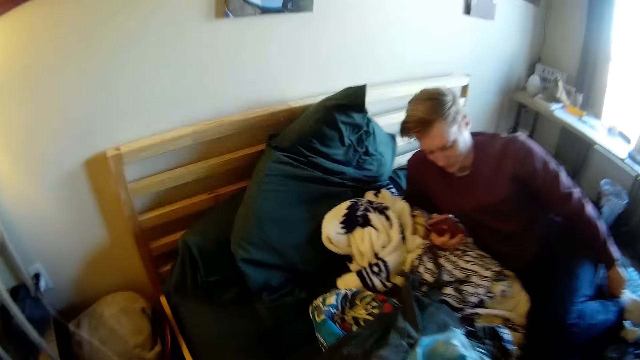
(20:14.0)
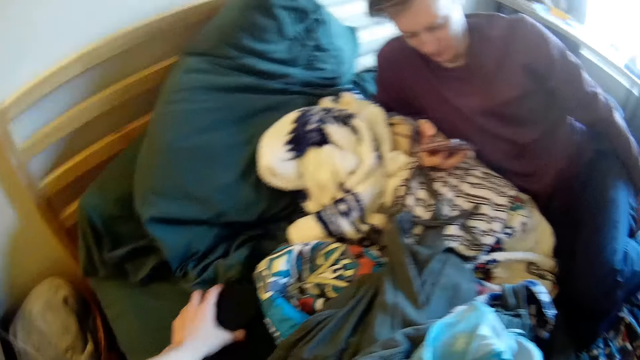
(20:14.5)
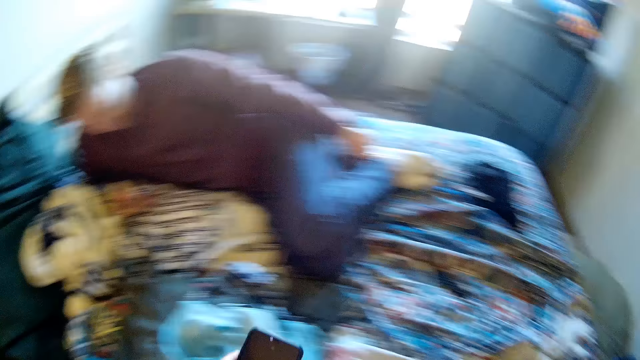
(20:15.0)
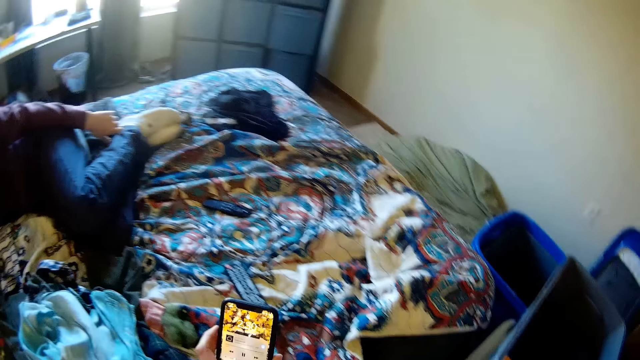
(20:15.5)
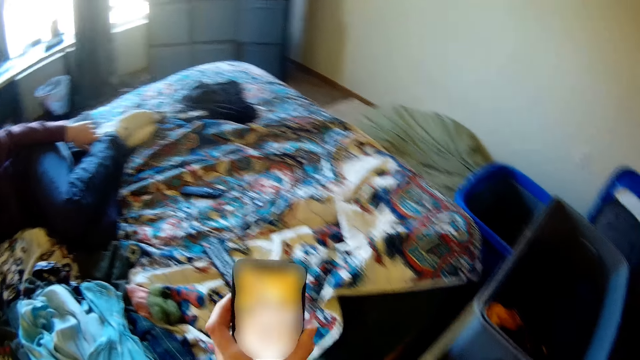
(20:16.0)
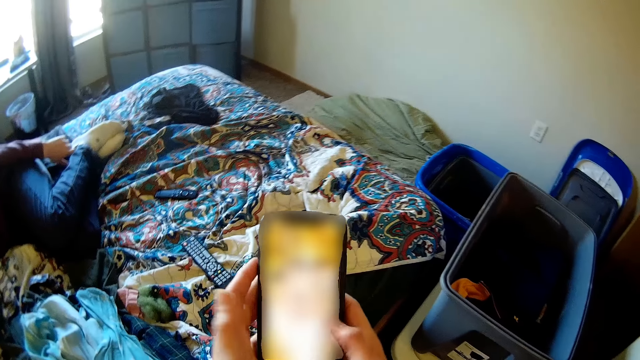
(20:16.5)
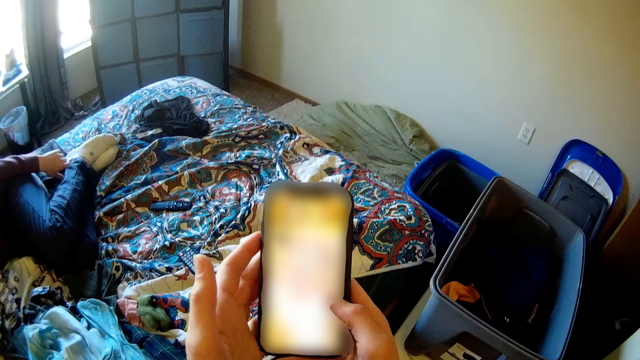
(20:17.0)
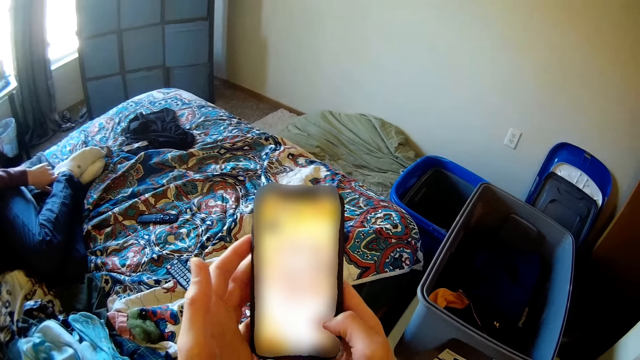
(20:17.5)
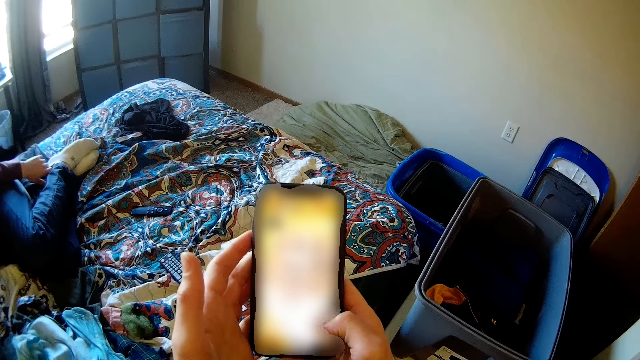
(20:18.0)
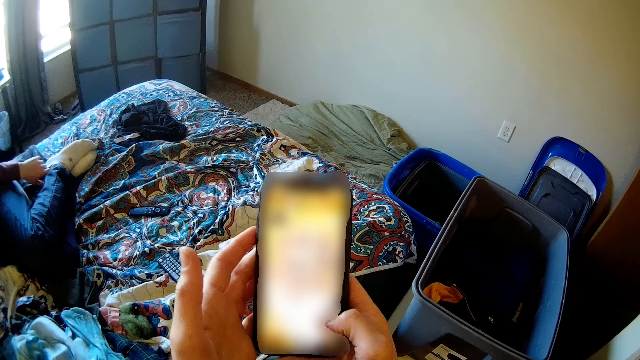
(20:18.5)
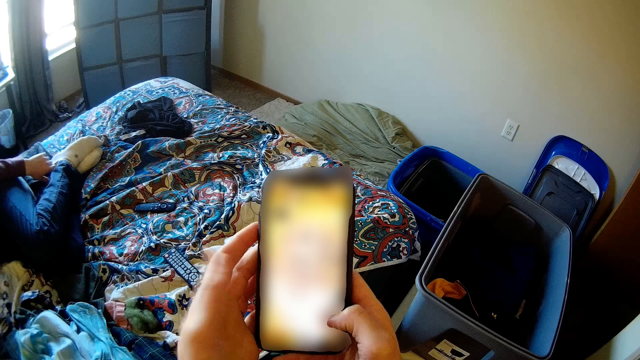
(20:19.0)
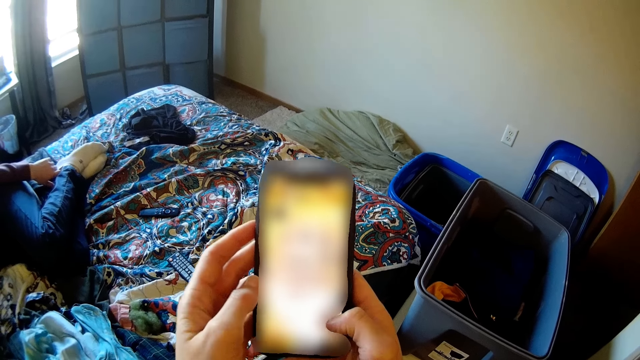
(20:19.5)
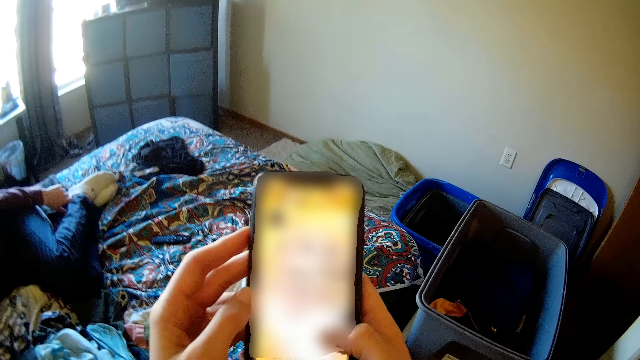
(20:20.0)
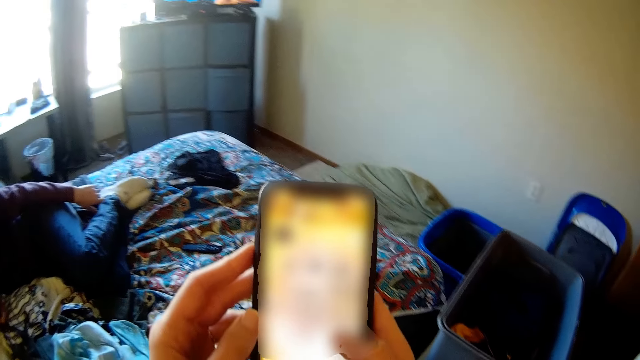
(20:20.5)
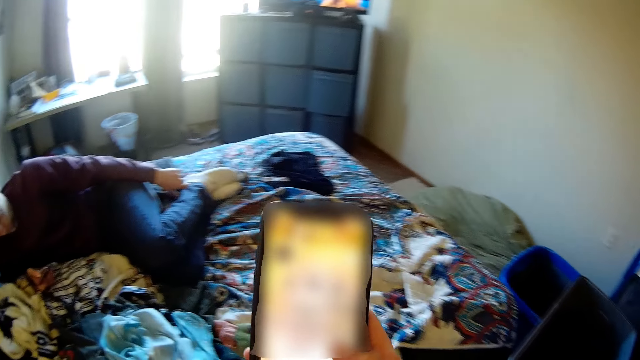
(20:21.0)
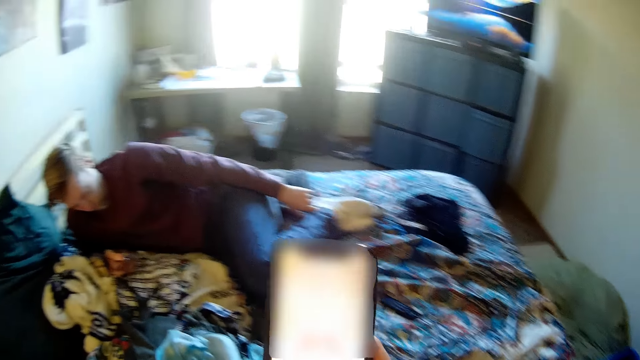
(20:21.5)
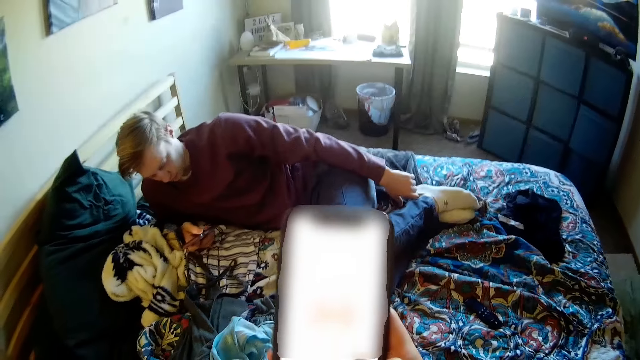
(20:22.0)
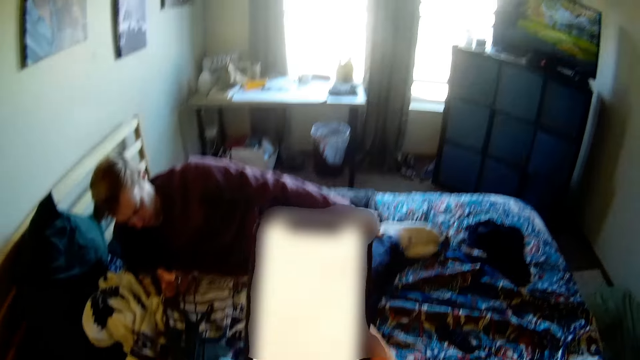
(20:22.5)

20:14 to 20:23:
The camera wearer picks up his phone on the bed. He operates the phone in his hands.

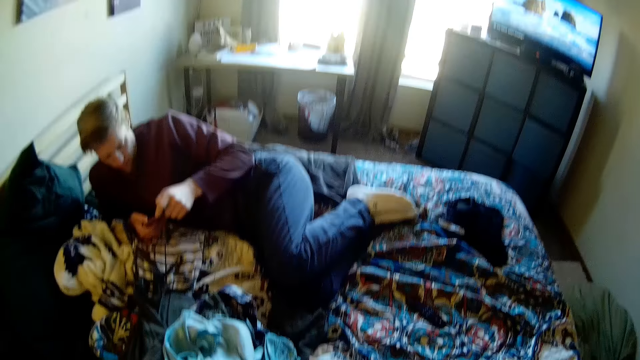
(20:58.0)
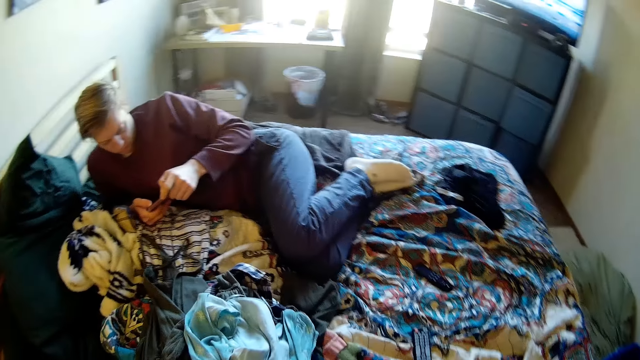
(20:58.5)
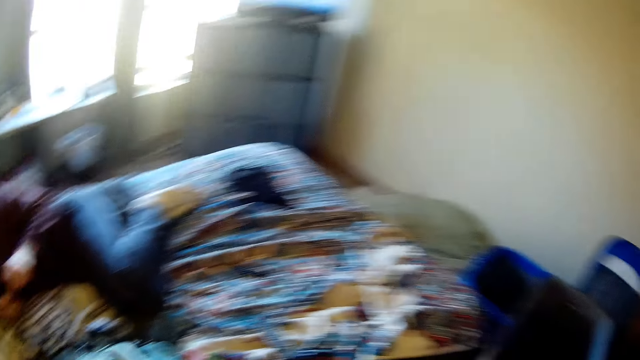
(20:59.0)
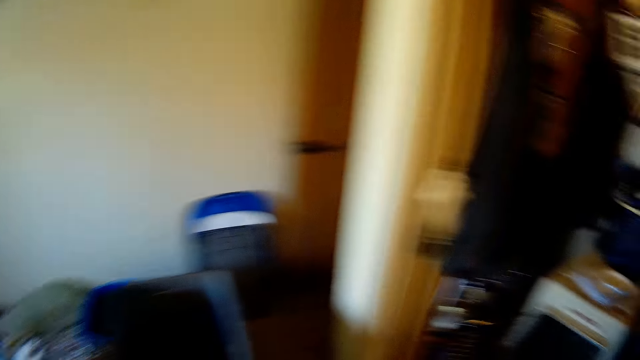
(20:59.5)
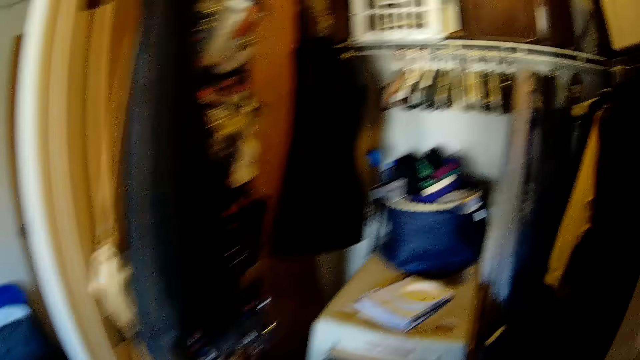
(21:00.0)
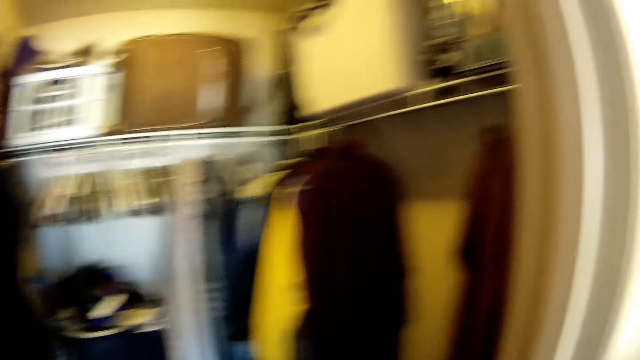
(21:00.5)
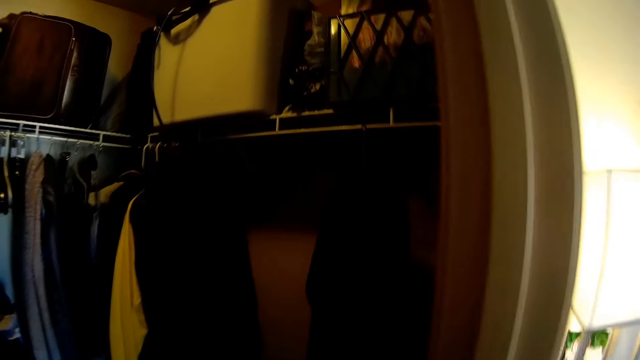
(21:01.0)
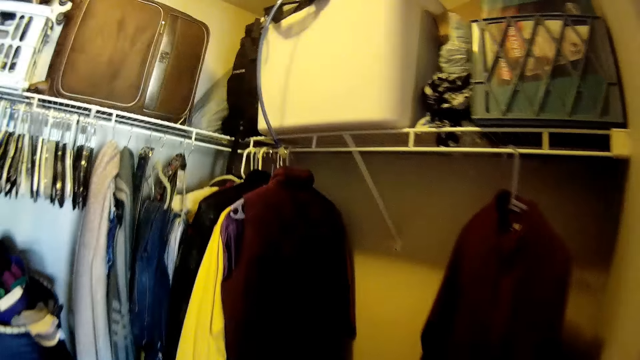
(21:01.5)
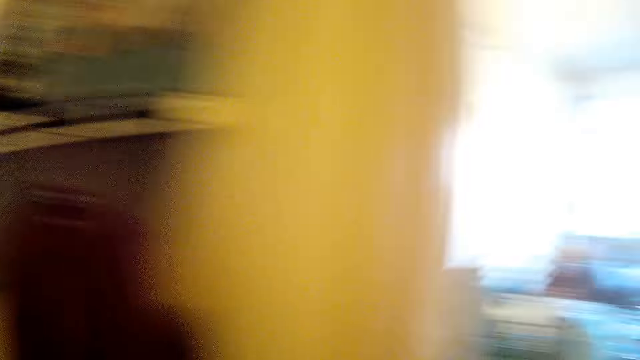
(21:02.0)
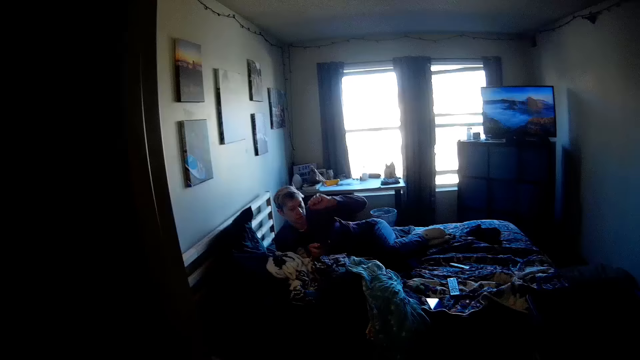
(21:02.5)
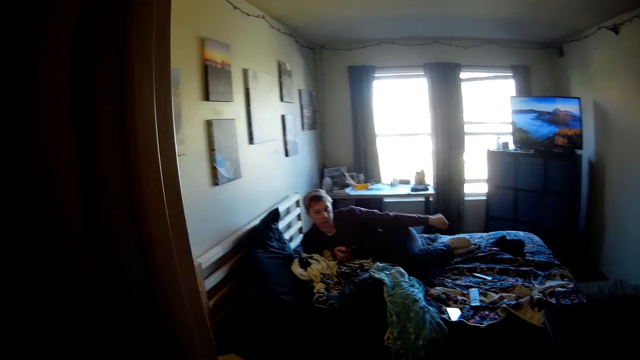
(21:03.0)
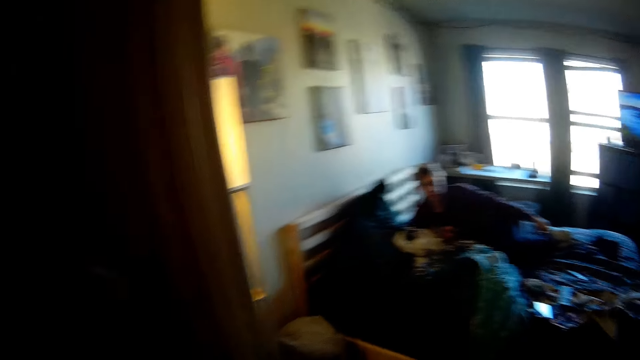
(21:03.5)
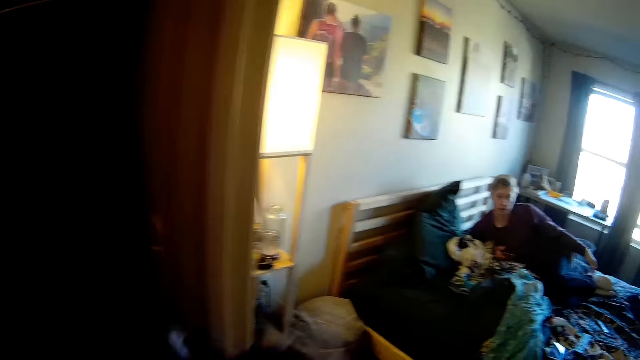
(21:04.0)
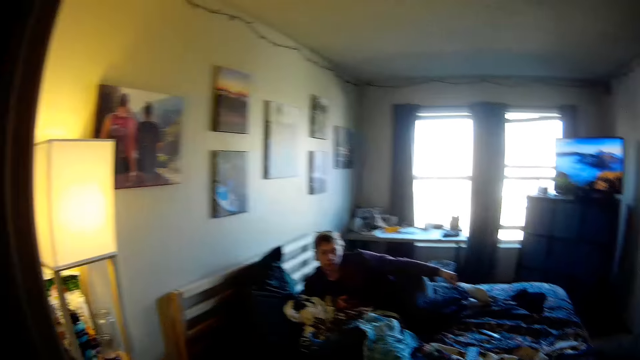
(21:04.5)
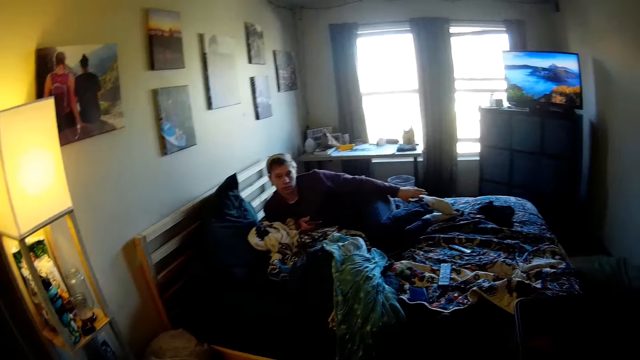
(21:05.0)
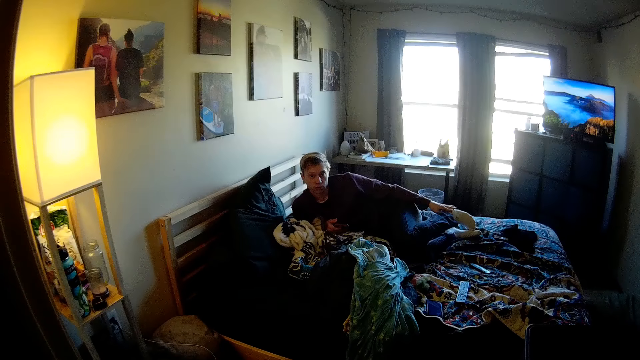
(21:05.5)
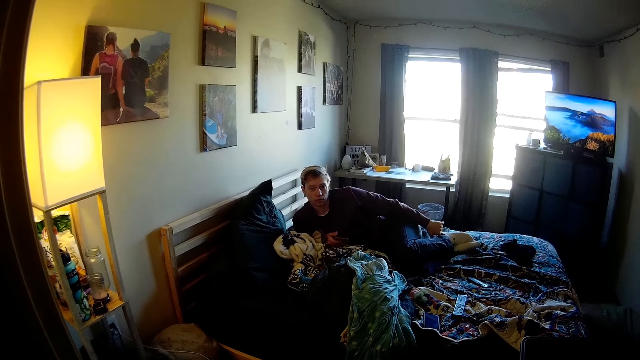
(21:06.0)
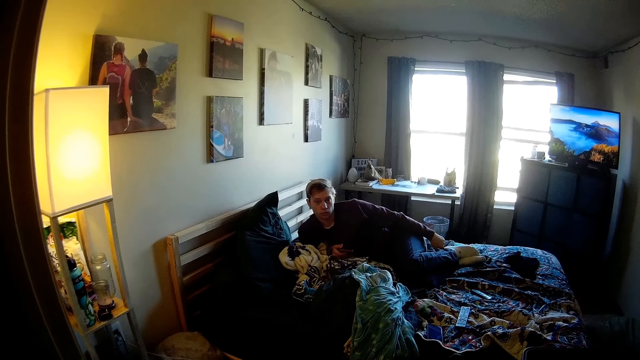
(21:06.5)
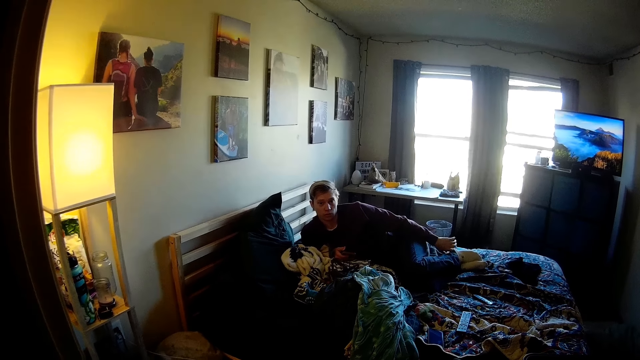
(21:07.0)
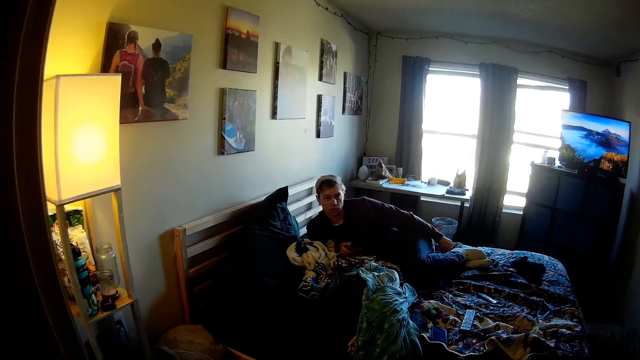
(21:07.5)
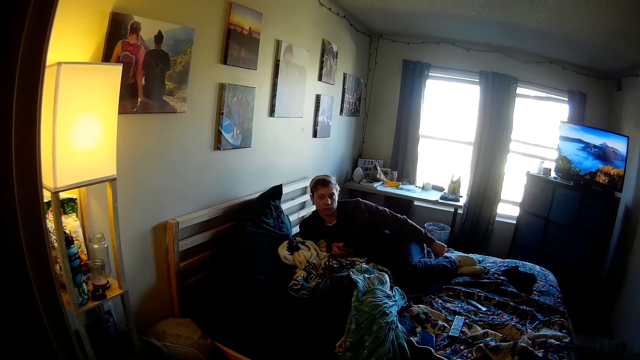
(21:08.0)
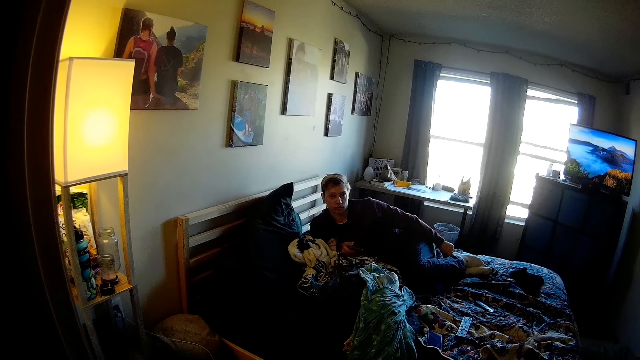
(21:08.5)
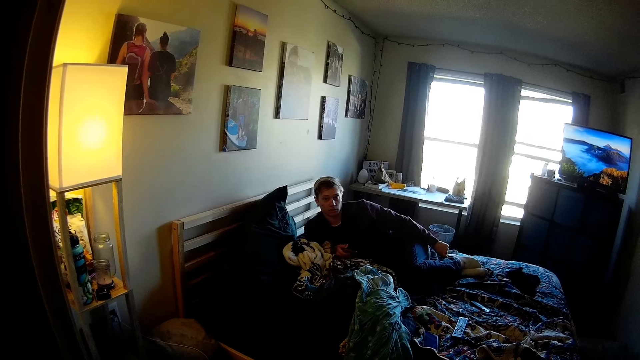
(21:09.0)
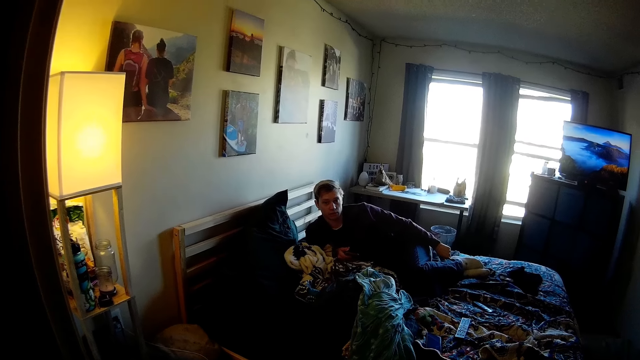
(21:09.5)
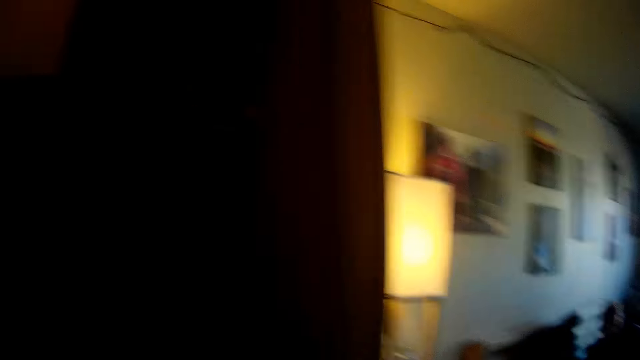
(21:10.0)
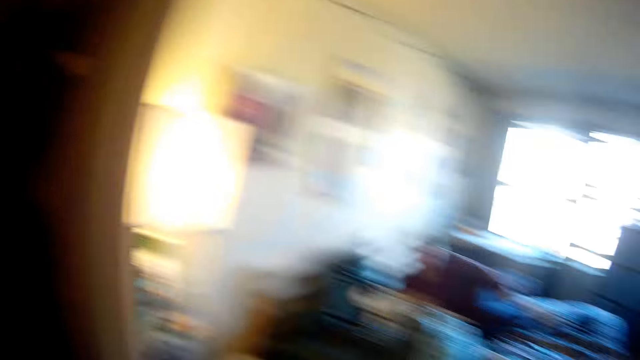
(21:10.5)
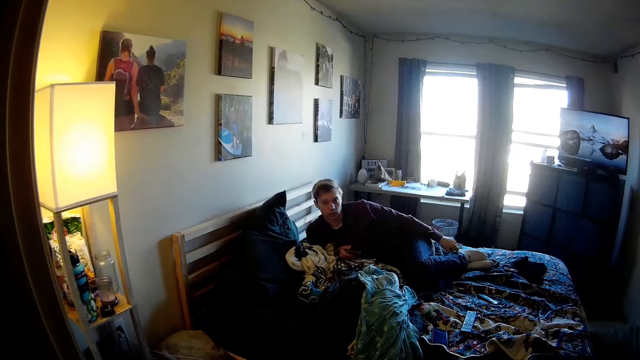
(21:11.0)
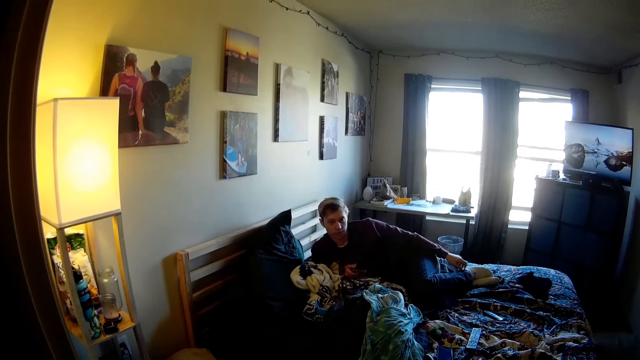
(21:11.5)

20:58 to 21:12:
The camera wearer turns around. They walk to the wardrobe. They turn around.
